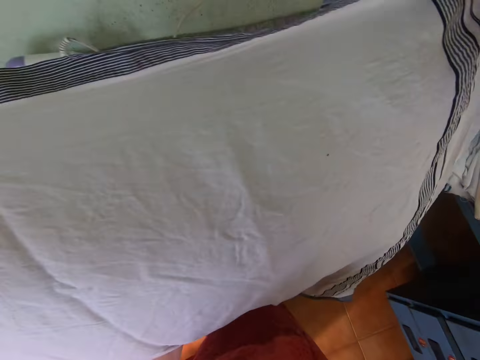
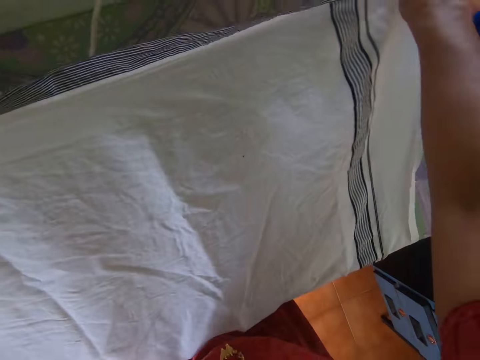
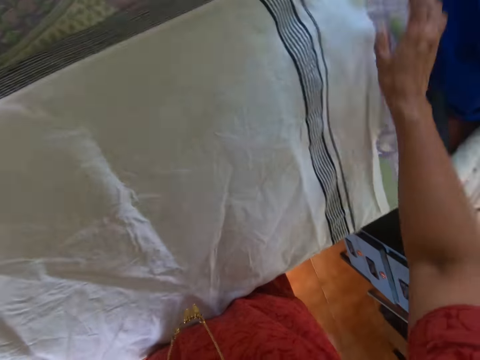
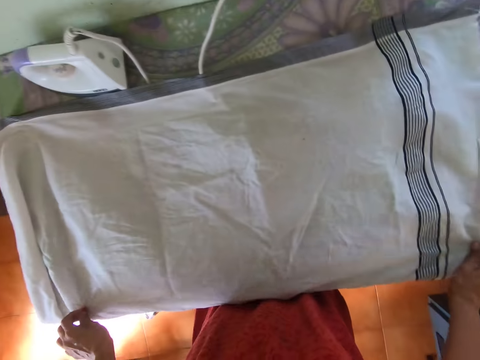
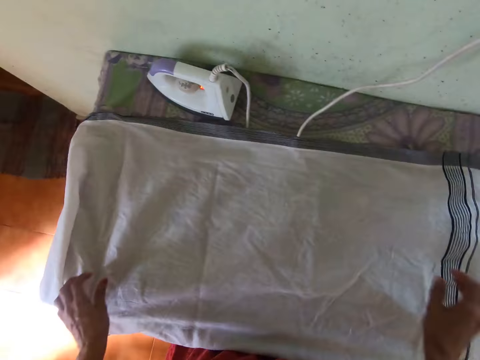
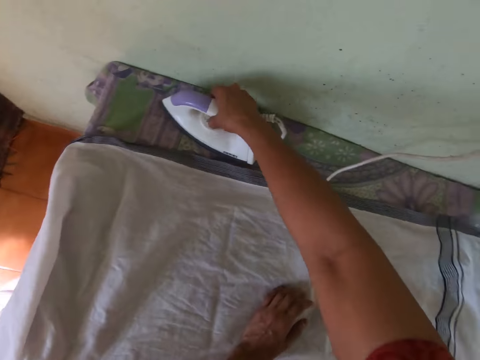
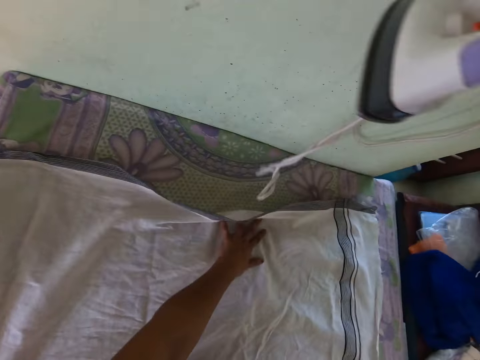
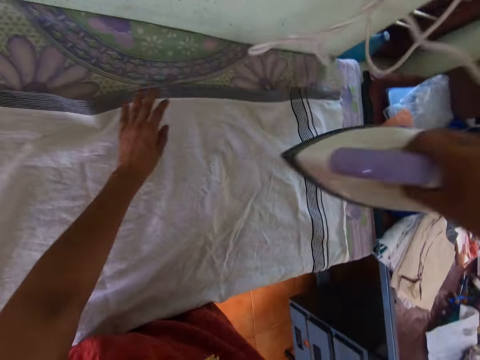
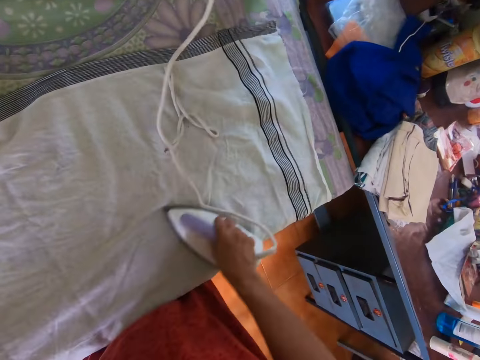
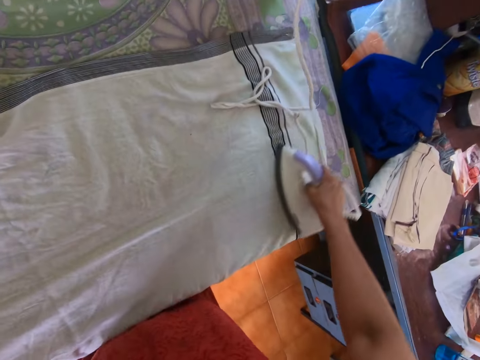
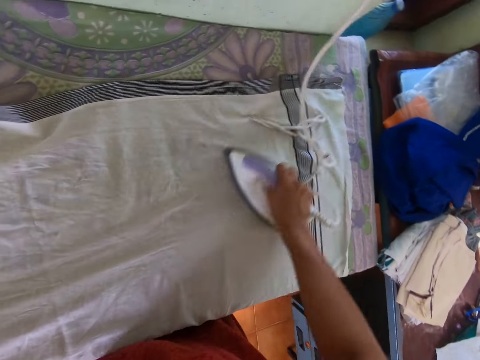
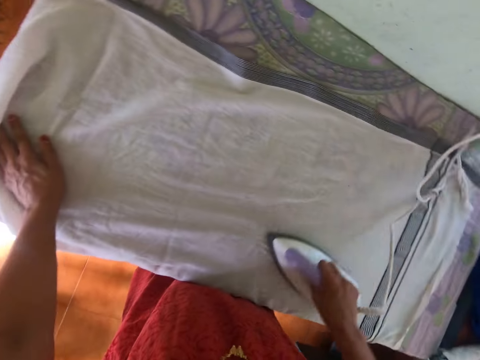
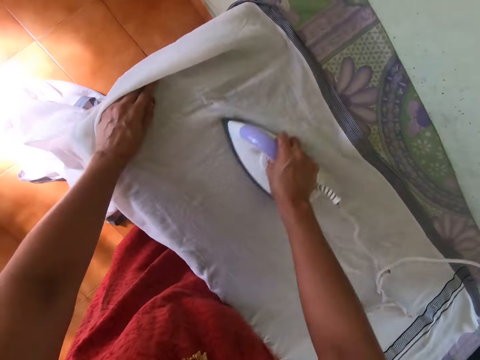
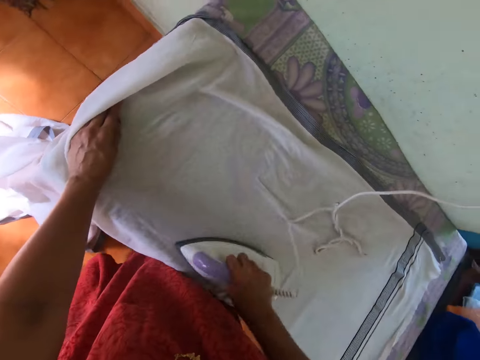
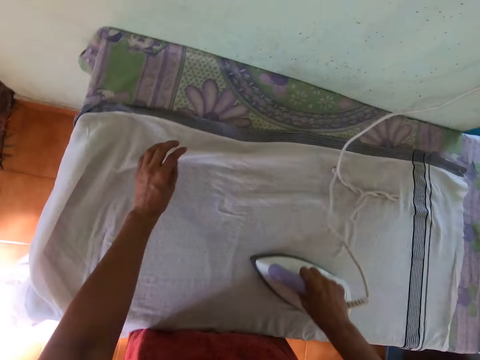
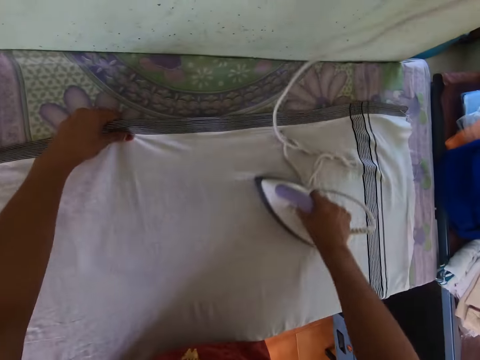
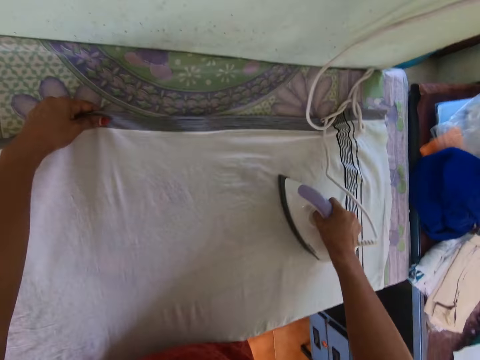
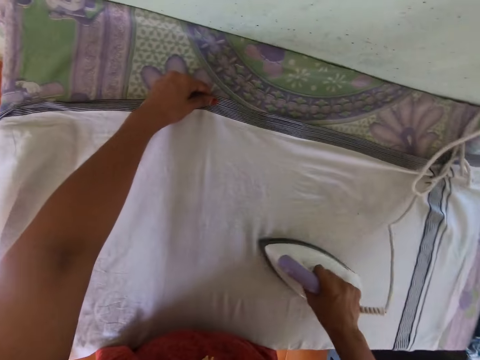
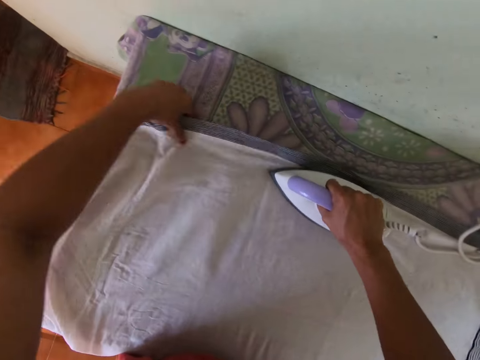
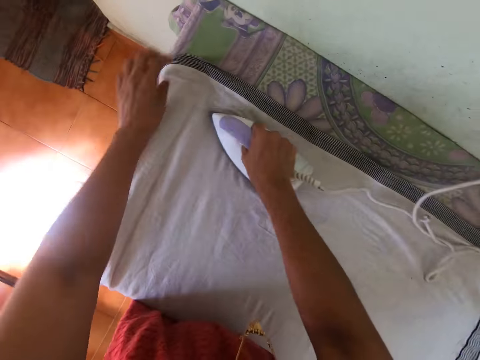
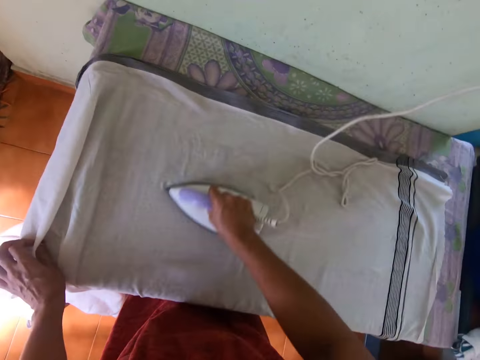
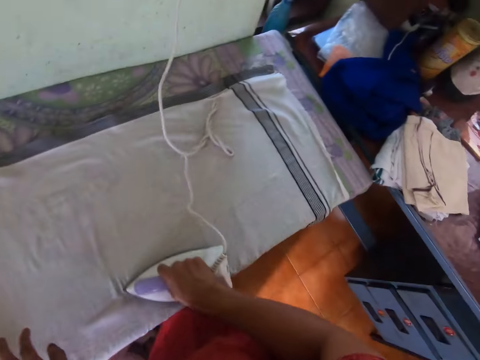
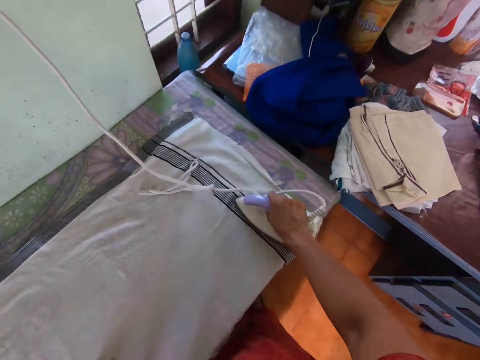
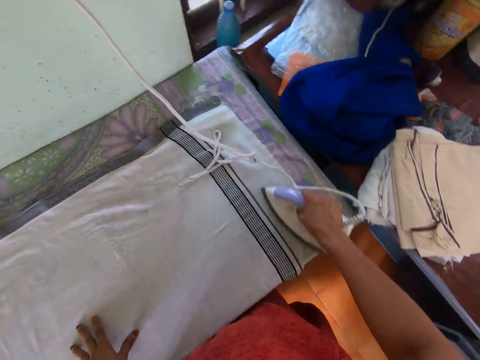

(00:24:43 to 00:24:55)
The camera wearer lays the cloth on the table with both hands. She adjusts the cloth on the table with both hands. She picks up the pressing iron on the table with her right hand. She touches the iron. She stretches the cloth on the pressing table with her left hand. She presses the cloth on the pressing table with the pressing iron in her right hand. She stretches the cloth on the pressing table with her left hand.

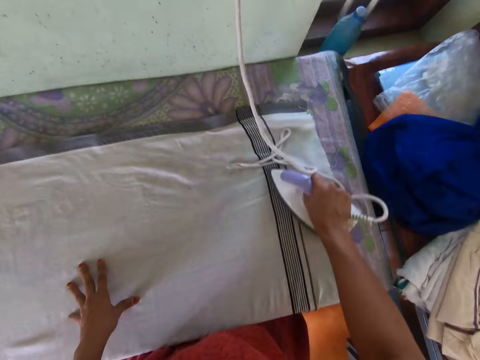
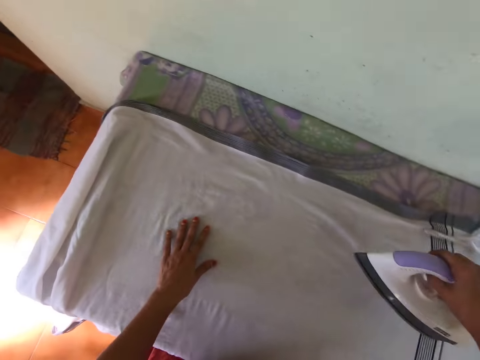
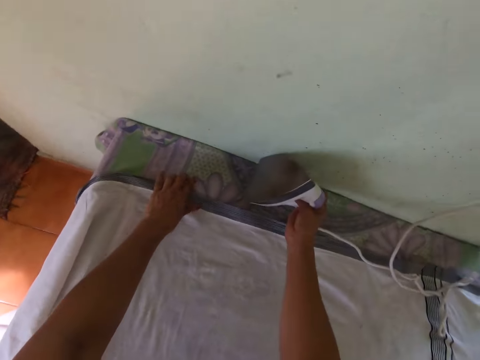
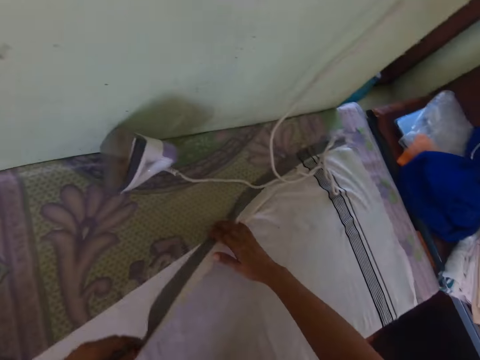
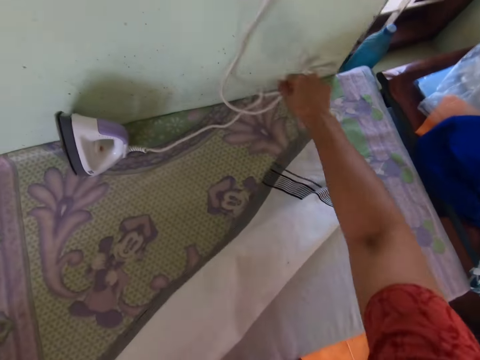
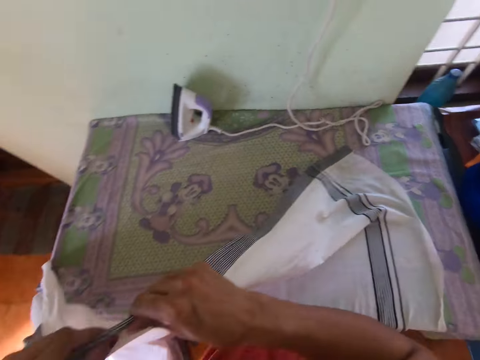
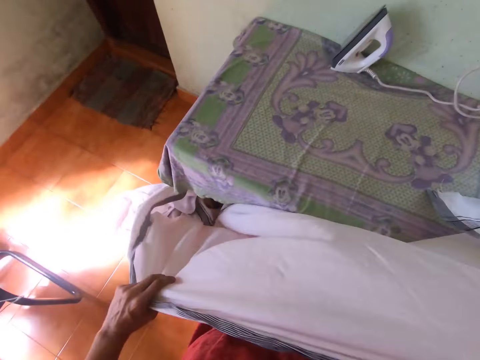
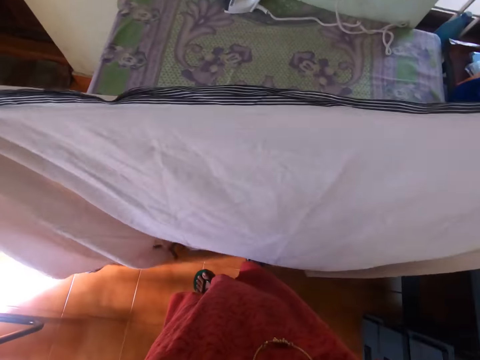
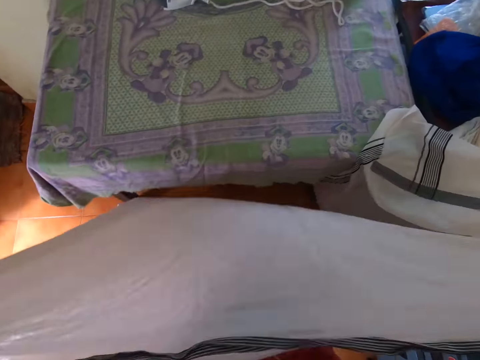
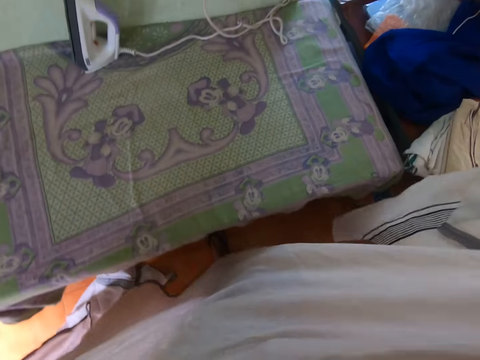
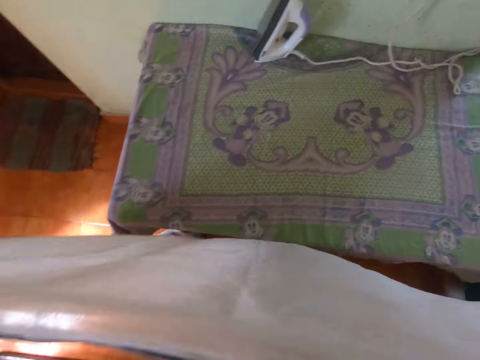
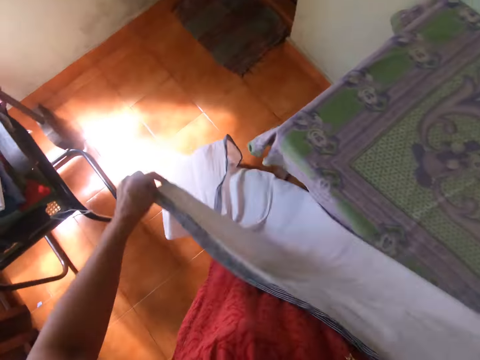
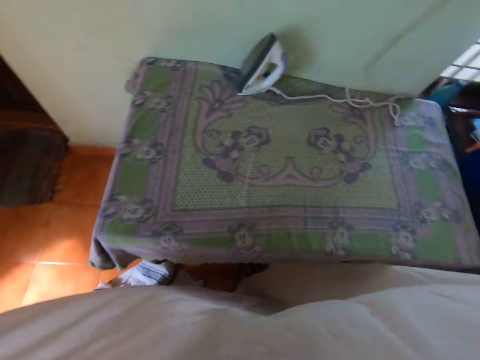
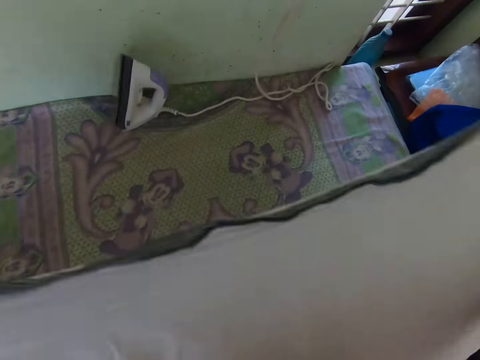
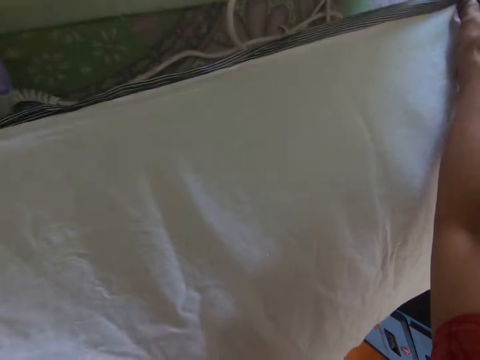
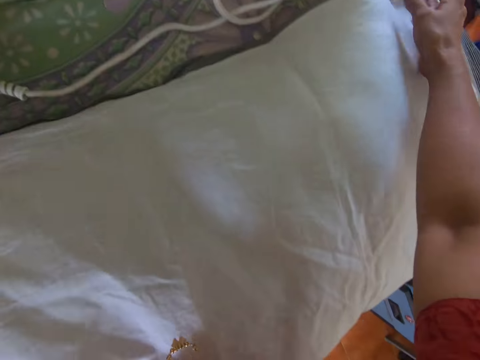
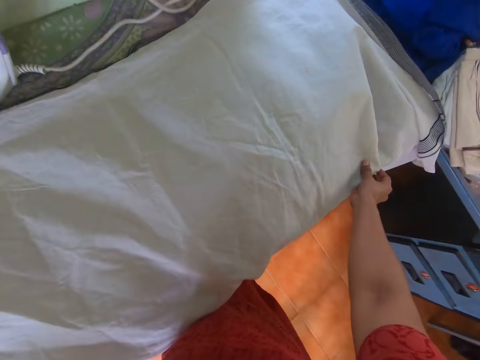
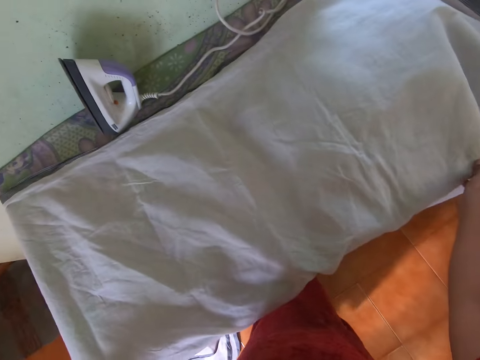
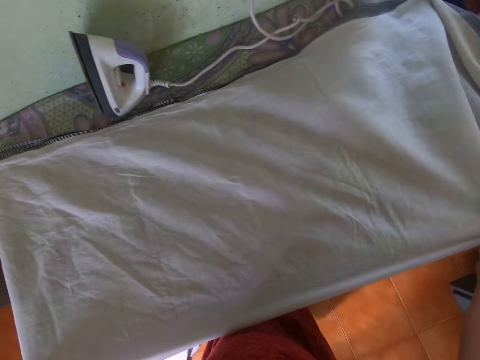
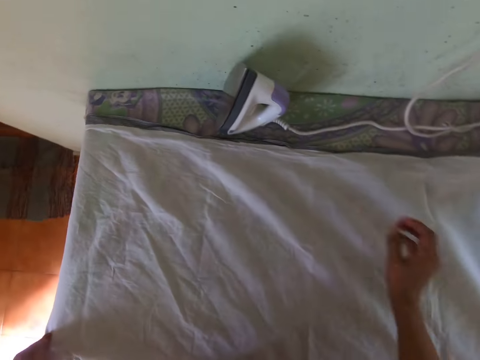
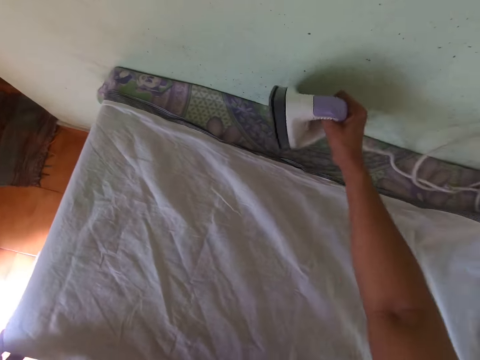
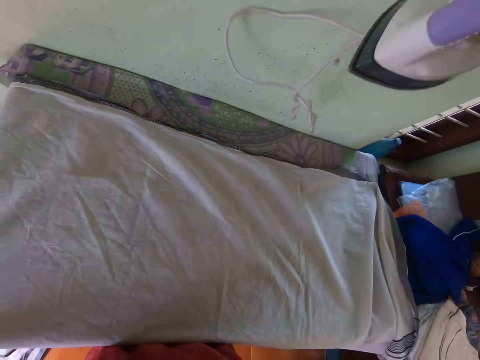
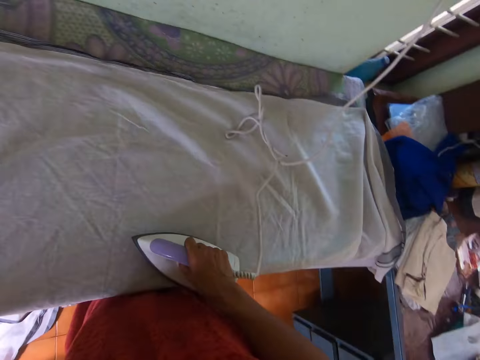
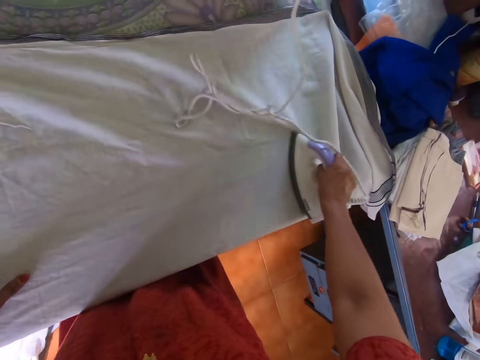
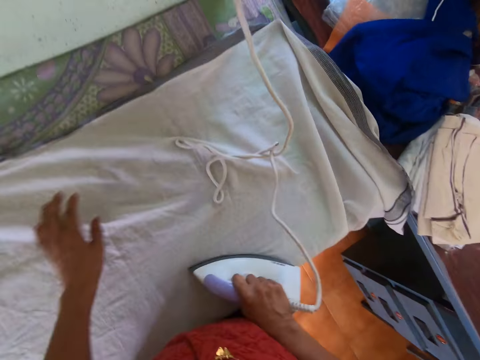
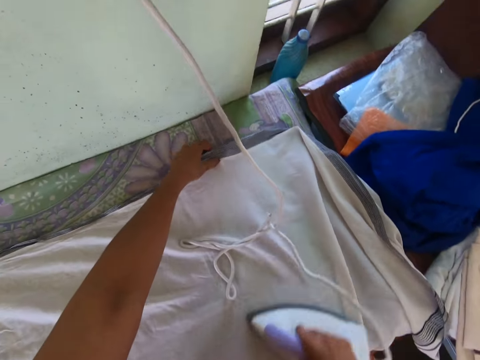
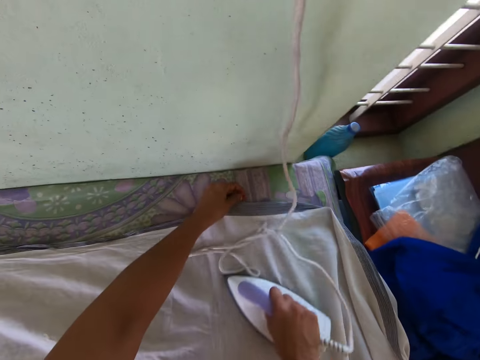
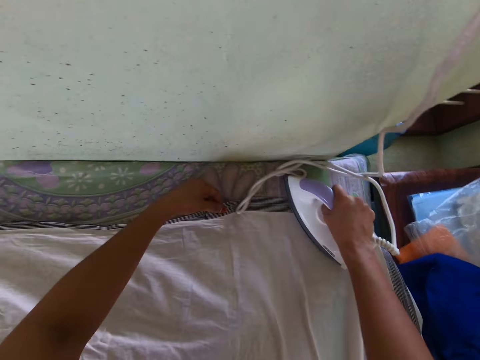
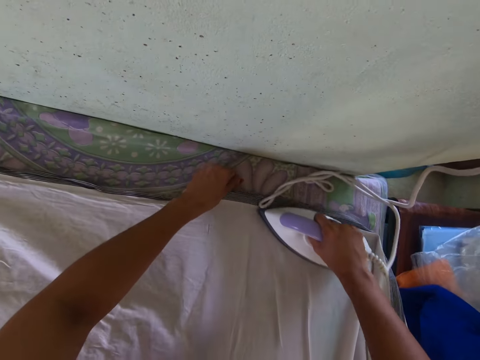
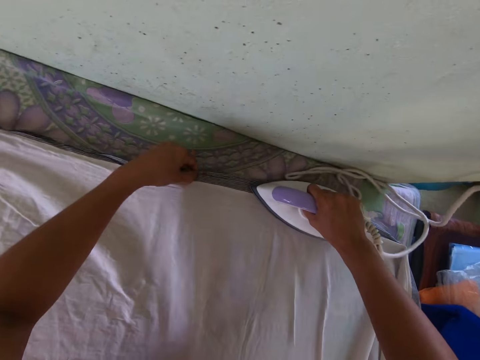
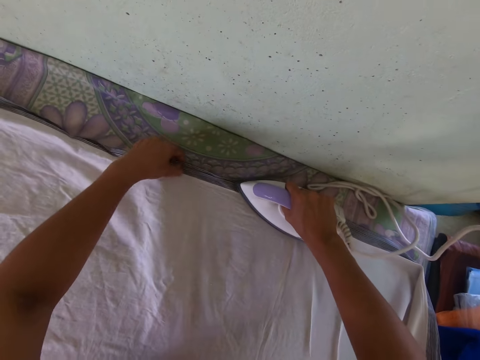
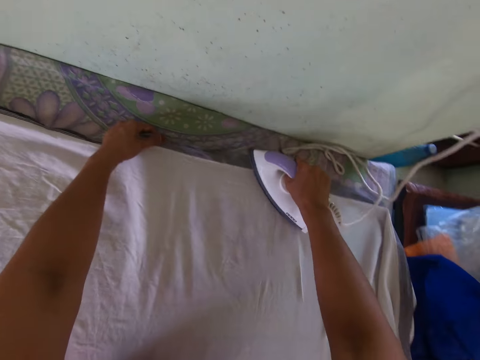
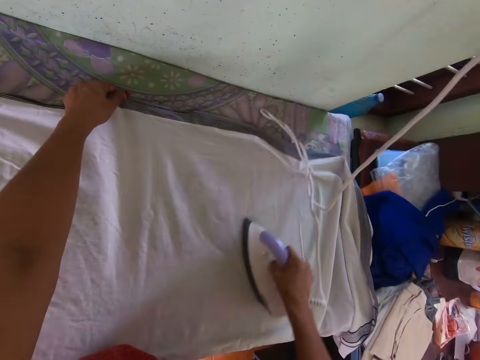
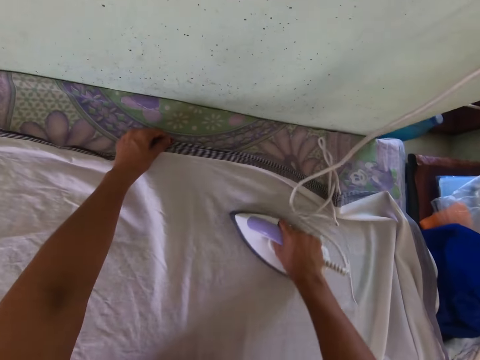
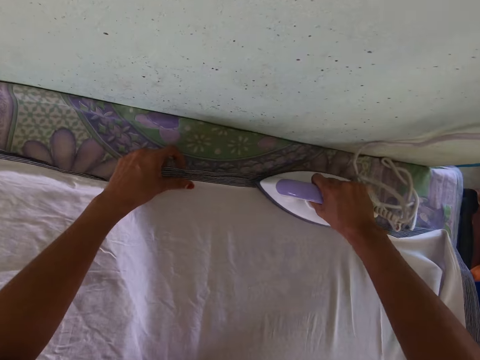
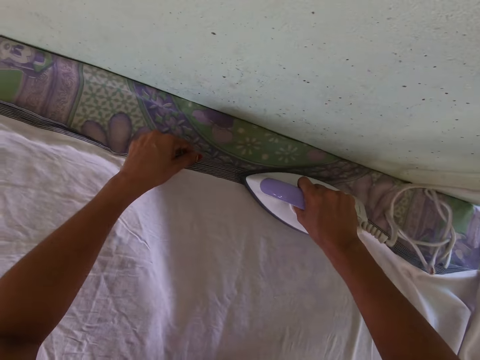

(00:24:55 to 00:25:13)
The camera wearer drops the pressing iron on the table with her right hand. She picks up the cloth on the pressing table with her left hand. She looks around. She holds the cloth with both hands. She touches the cloth. She lays the cloth on the table with both hands. She adjusts the cloth on the pressing table with both hands. She picks up the pressing iron on the table with her right hand. She touches the iron. She presses the cloth on the pressing table with the pressing iron in her right hand. She holds the cloth with her left hand. She touches the cloth.
